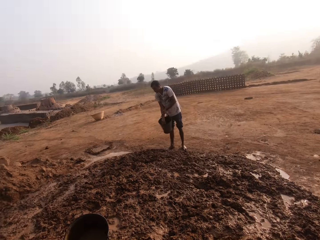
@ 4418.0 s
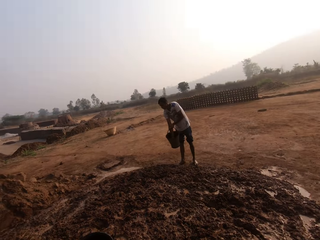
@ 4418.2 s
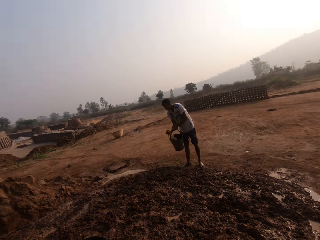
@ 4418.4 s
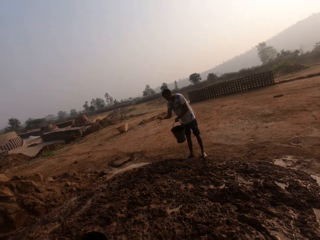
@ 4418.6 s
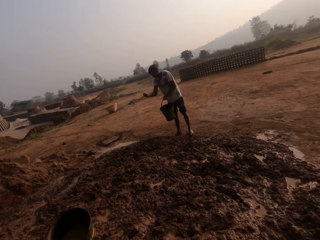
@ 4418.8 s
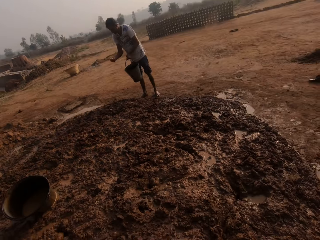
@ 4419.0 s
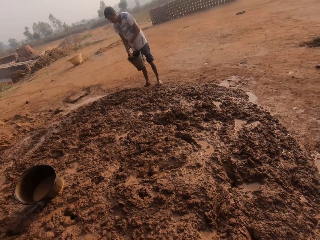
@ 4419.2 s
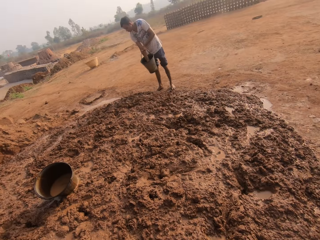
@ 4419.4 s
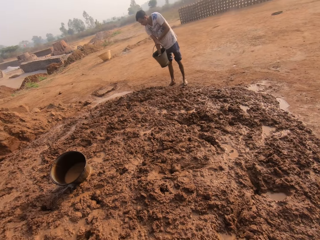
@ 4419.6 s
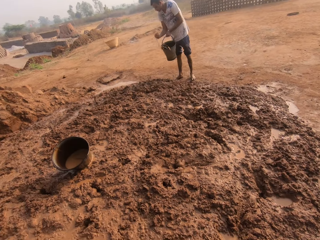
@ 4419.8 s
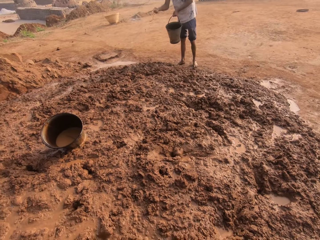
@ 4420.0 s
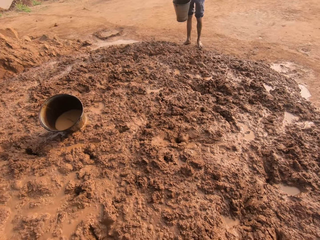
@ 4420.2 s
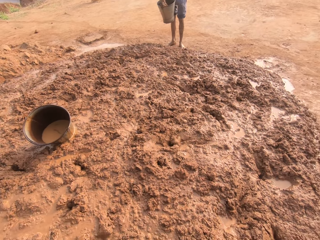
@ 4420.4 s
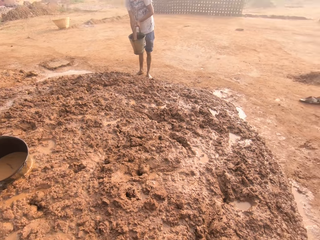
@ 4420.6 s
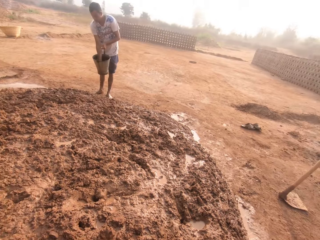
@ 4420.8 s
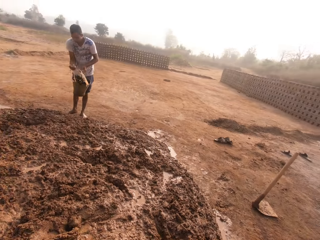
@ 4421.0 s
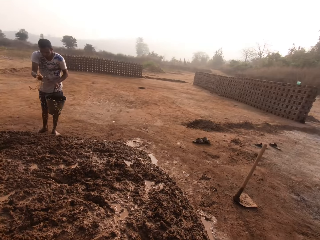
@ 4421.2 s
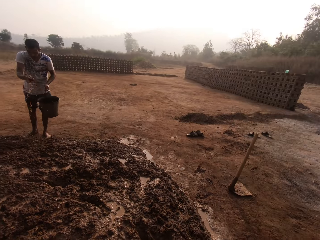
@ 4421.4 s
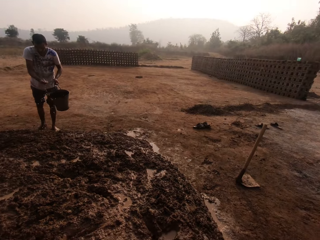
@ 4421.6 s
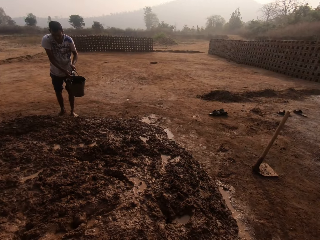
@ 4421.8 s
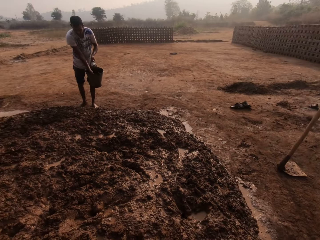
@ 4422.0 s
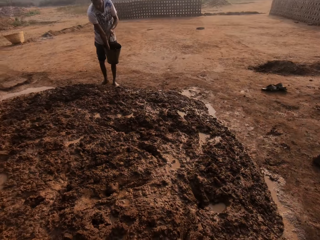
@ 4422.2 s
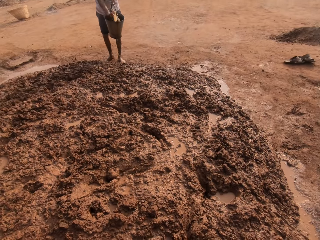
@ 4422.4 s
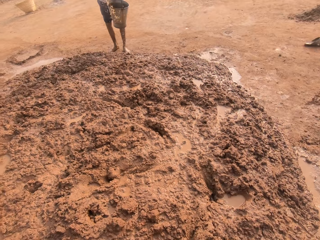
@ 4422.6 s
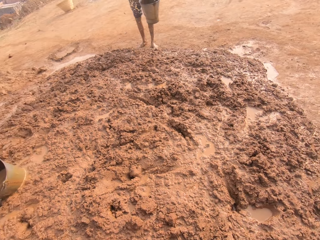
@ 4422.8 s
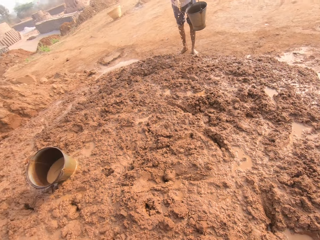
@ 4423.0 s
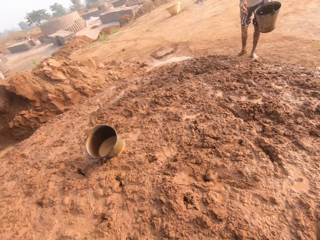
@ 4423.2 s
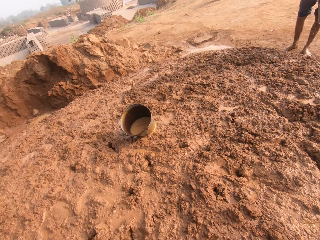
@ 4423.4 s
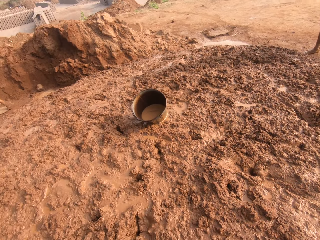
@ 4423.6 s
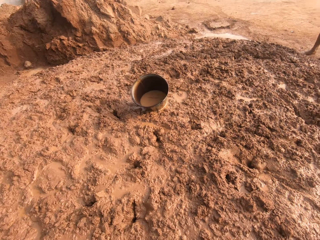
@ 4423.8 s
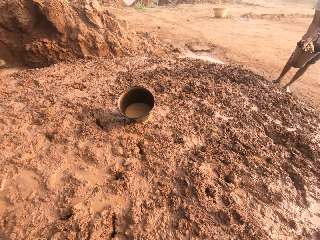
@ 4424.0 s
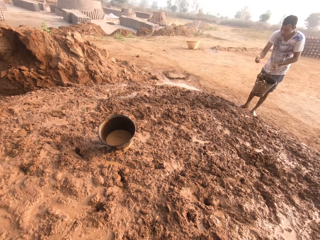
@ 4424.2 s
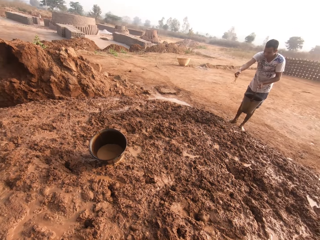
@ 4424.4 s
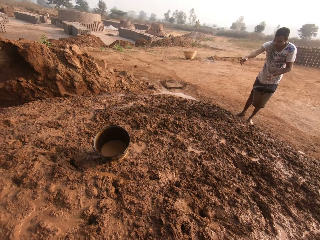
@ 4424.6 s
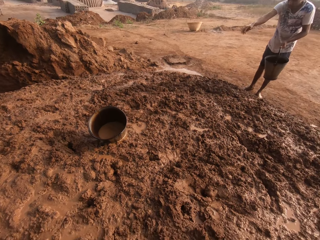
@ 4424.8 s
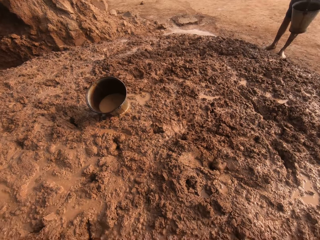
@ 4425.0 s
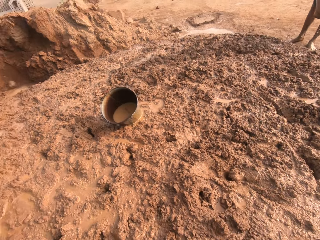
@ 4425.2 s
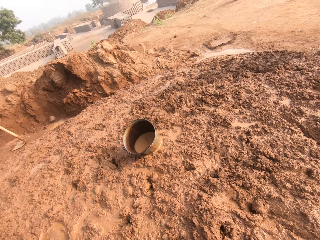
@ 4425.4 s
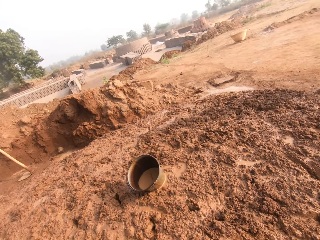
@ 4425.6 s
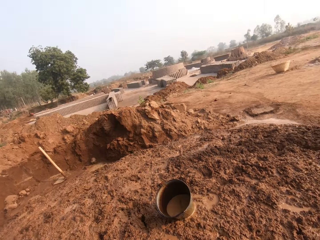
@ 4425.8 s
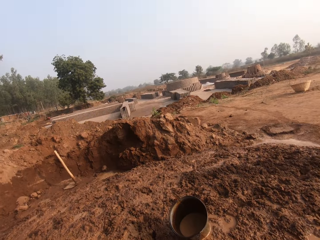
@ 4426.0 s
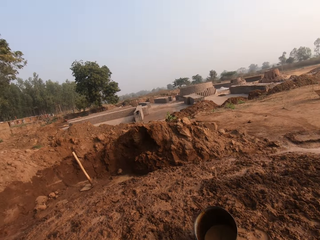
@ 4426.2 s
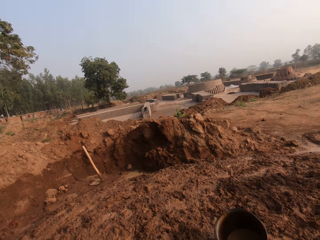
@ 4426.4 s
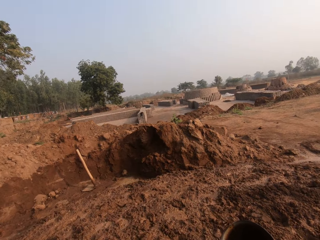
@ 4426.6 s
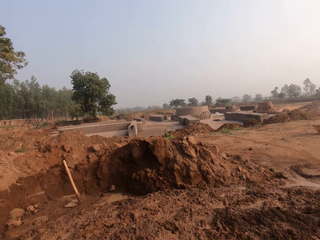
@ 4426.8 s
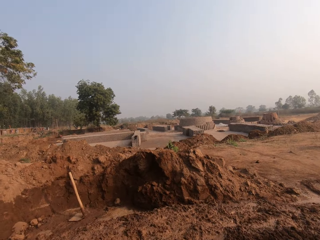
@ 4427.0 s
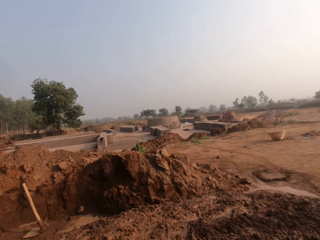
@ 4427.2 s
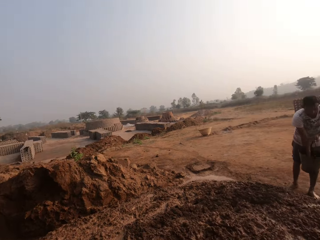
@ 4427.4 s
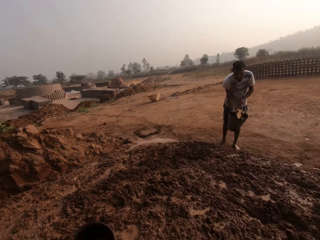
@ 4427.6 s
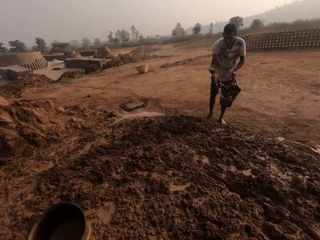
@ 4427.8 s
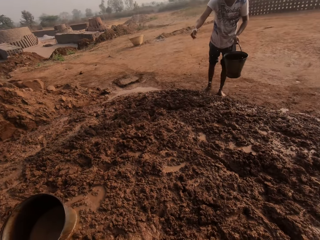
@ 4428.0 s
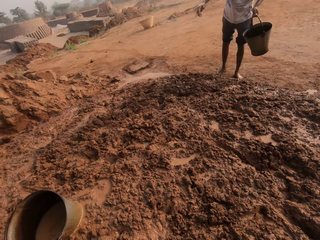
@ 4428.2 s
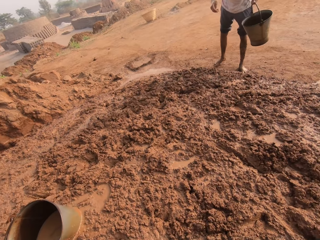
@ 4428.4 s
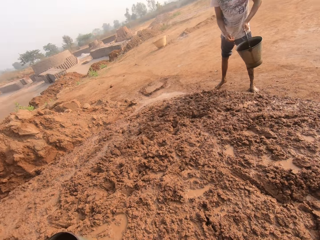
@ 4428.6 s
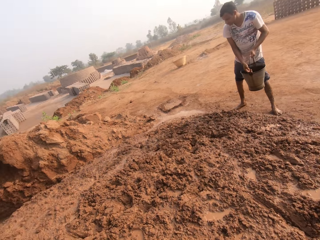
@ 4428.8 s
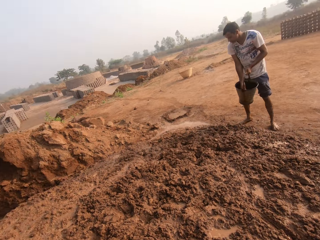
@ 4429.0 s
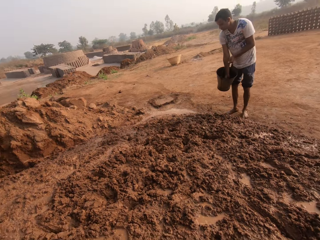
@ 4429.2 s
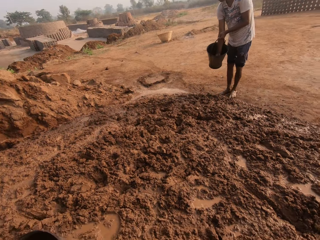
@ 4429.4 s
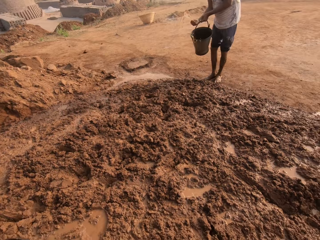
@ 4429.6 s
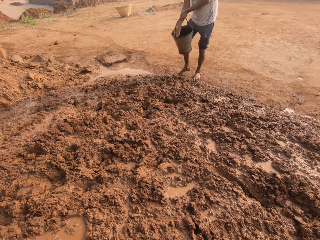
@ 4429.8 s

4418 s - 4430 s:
The camera wearer looks around.

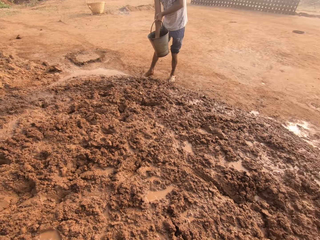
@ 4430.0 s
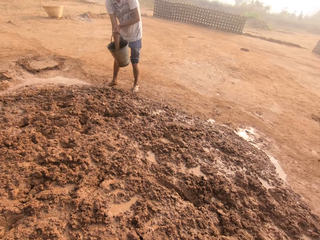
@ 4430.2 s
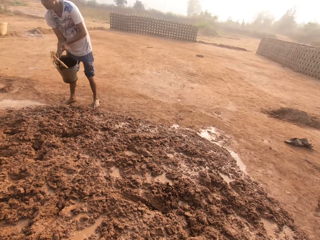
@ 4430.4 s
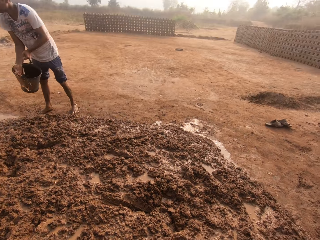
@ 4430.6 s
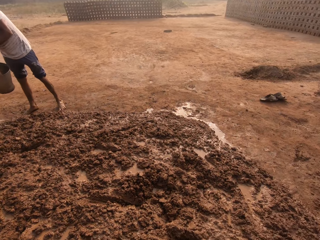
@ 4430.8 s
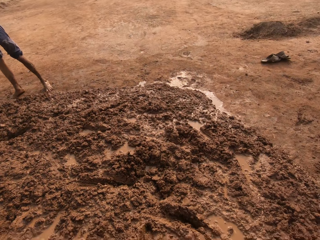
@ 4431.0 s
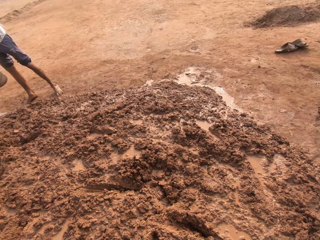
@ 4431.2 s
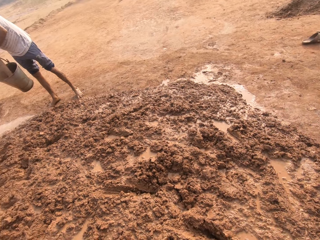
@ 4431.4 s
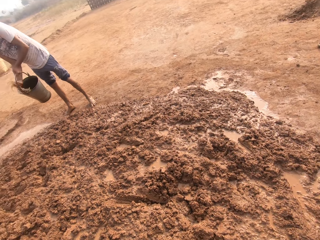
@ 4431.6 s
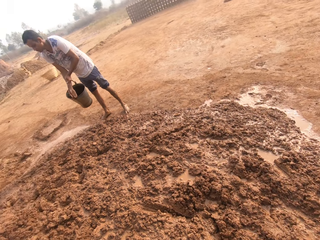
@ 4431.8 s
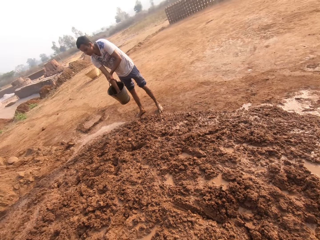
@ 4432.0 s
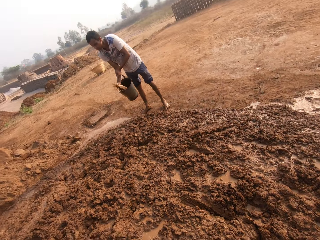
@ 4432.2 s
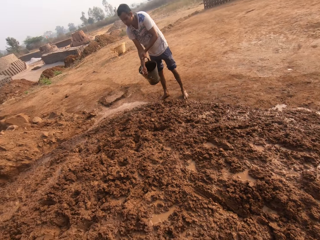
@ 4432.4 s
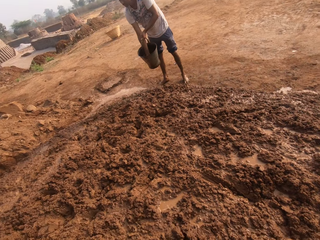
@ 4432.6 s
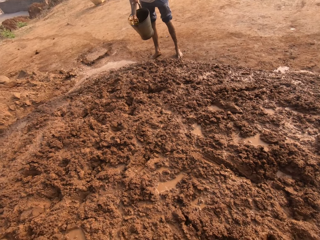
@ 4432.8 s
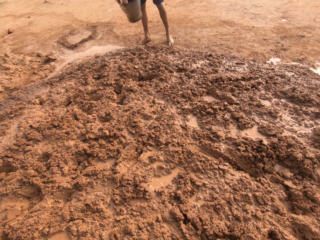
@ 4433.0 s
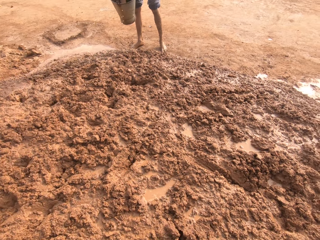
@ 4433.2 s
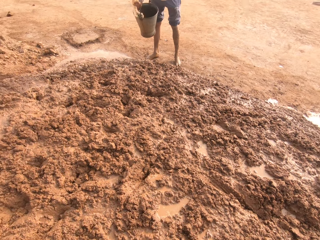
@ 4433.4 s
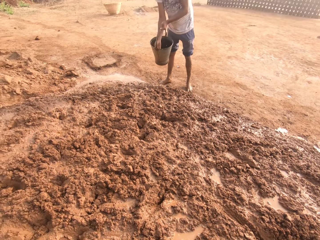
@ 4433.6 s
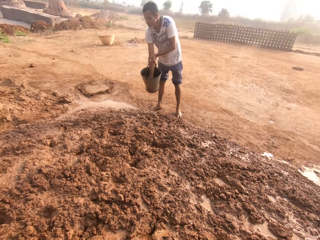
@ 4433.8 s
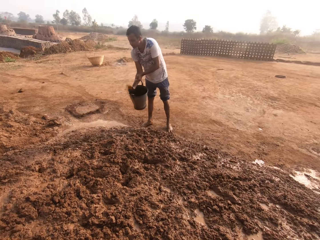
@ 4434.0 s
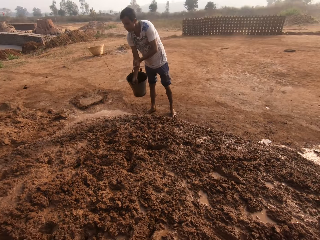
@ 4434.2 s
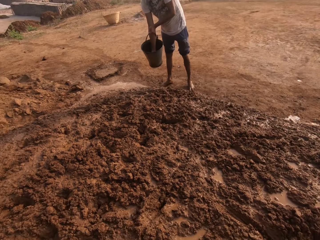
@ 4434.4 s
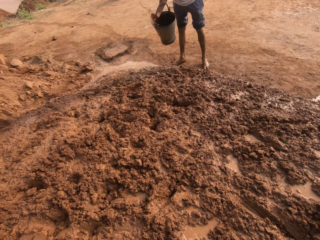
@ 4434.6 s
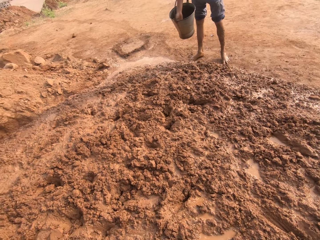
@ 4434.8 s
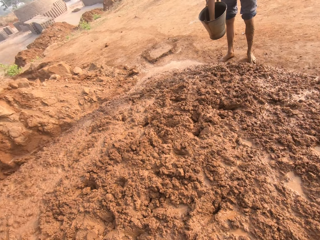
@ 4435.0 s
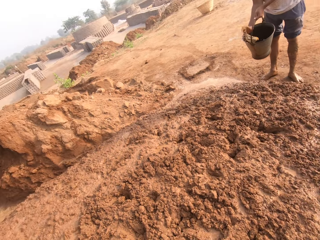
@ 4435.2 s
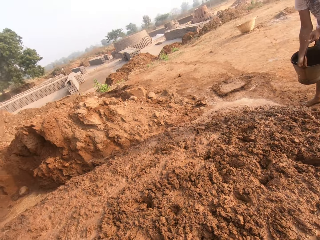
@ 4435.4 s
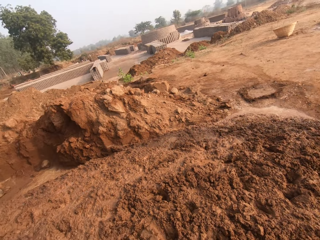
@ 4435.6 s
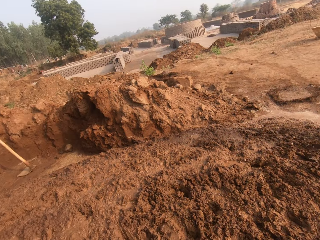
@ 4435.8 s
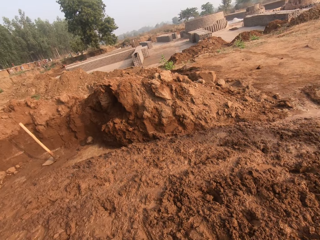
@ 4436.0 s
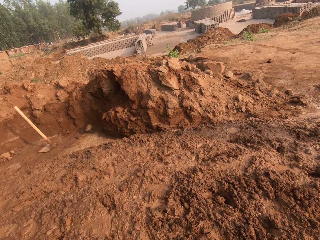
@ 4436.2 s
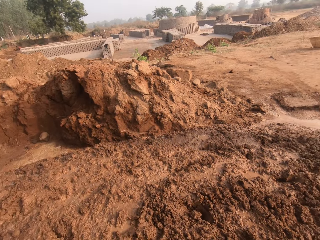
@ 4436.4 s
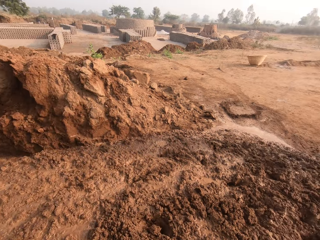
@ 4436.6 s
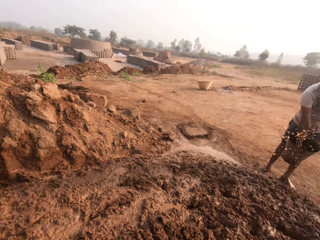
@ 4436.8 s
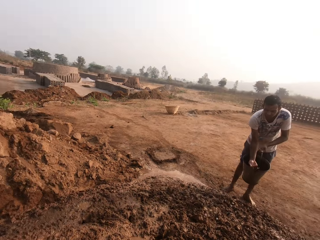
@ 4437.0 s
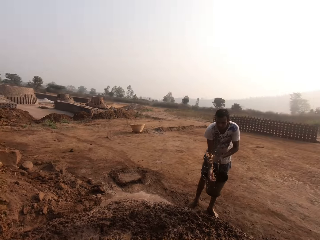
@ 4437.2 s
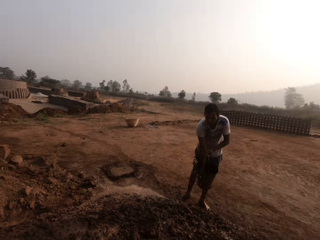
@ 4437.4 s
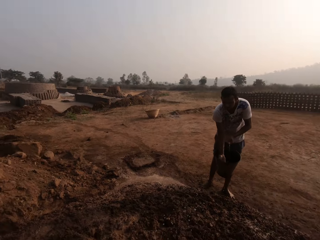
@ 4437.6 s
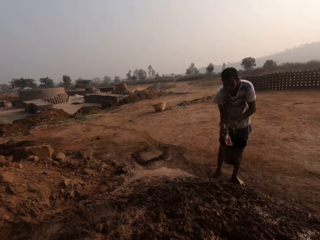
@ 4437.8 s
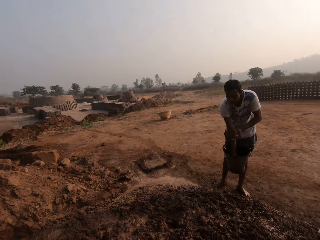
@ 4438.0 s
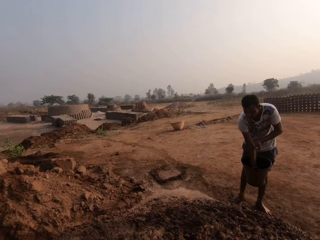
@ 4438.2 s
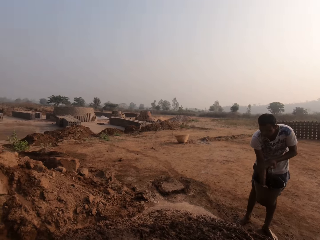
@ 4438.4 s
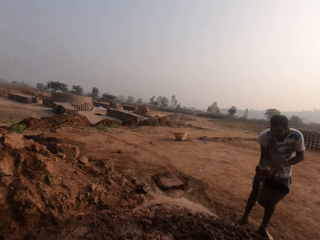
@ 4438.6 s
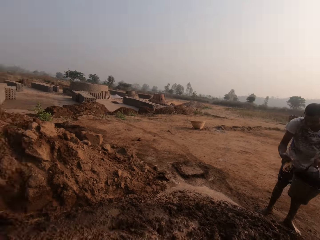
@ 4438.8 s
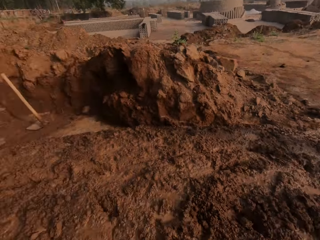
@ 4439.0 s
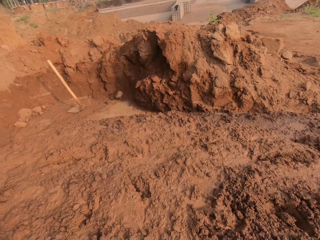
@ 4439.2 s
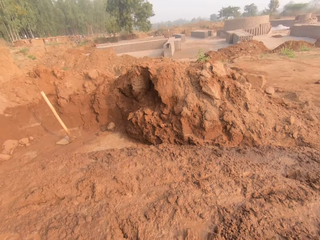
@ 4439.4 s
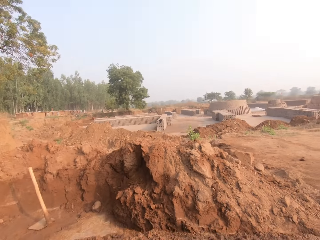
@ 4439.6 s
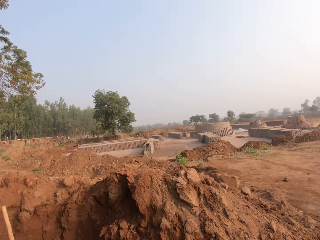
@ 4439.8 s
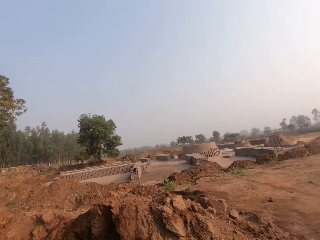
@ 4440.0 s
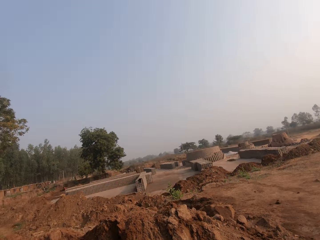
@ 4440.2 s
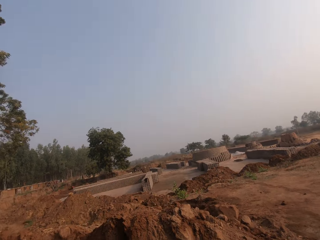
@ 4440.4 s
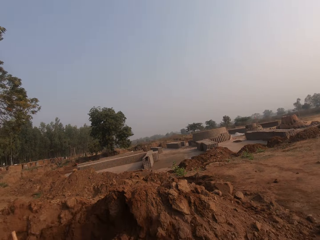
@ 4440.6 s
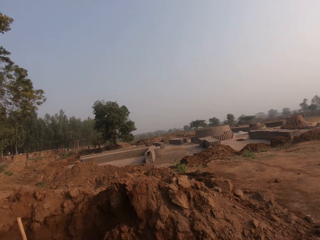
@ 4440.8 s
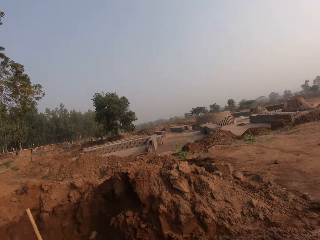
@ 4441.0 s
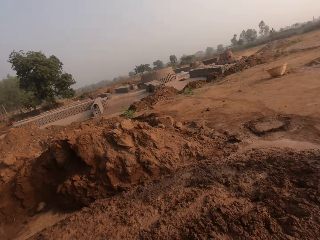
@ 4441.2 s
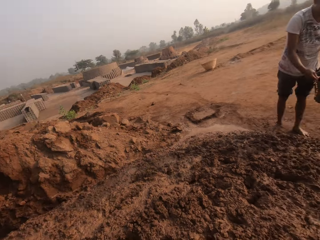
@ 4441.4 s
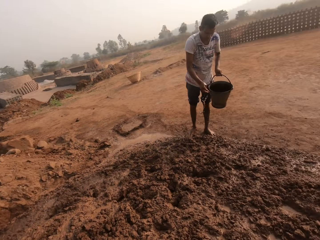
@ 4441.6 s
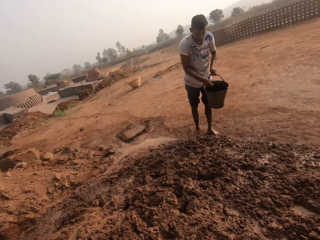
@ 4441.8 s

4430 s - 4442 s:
The camera wearer looks around.
